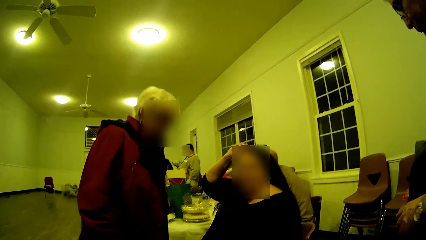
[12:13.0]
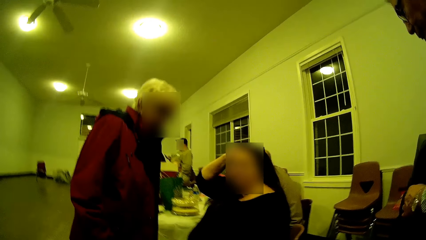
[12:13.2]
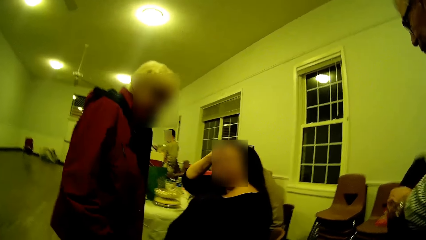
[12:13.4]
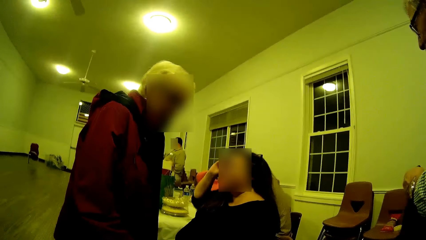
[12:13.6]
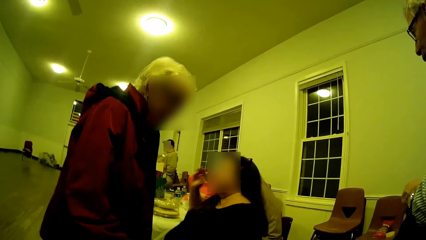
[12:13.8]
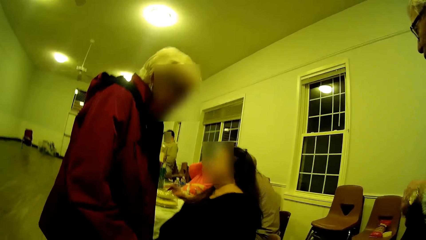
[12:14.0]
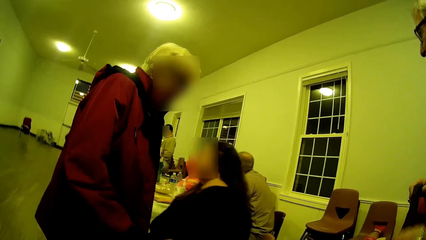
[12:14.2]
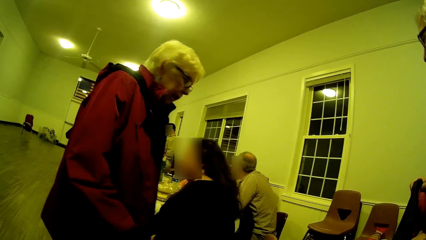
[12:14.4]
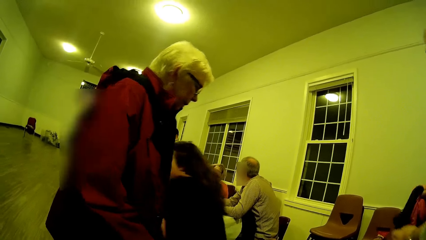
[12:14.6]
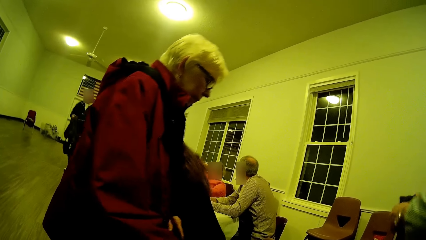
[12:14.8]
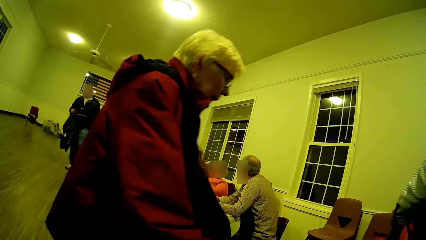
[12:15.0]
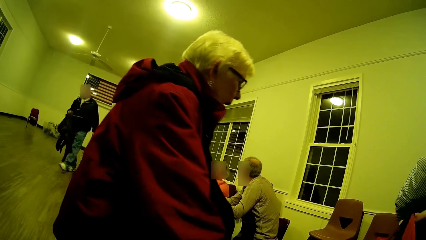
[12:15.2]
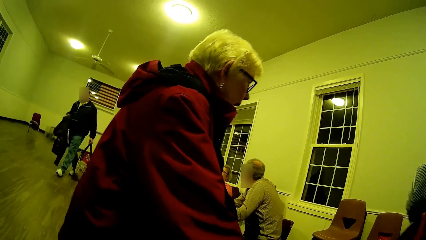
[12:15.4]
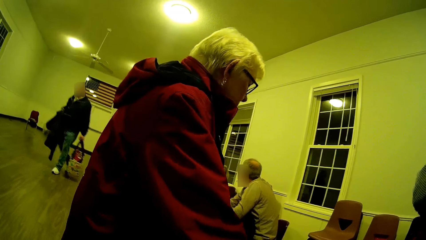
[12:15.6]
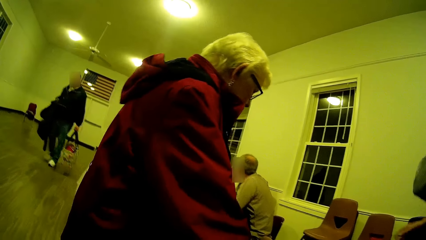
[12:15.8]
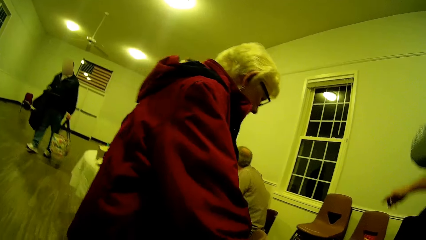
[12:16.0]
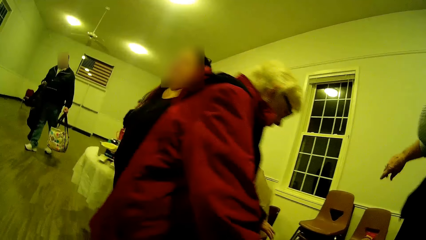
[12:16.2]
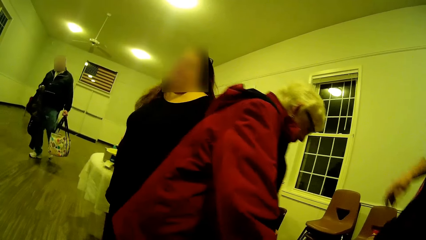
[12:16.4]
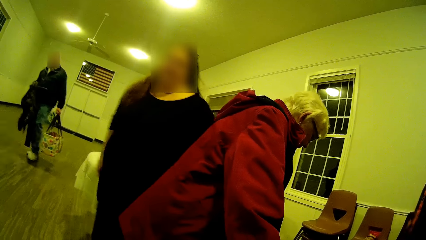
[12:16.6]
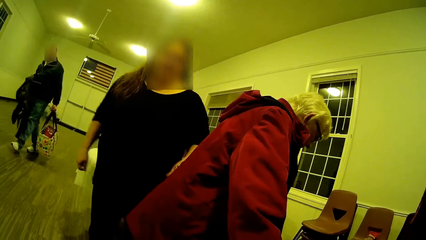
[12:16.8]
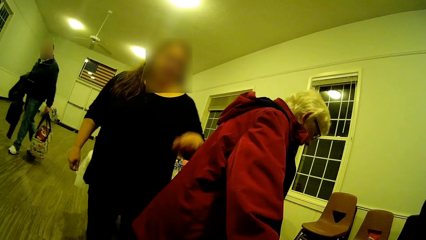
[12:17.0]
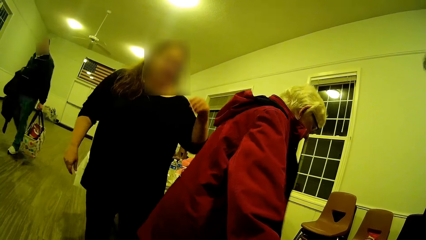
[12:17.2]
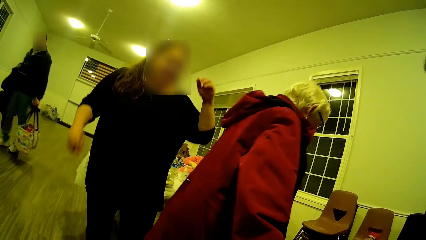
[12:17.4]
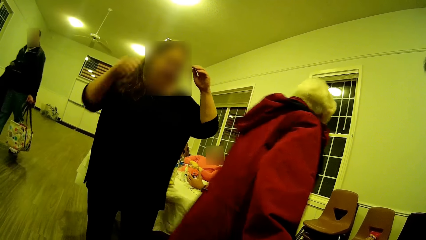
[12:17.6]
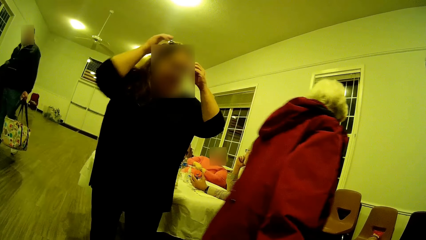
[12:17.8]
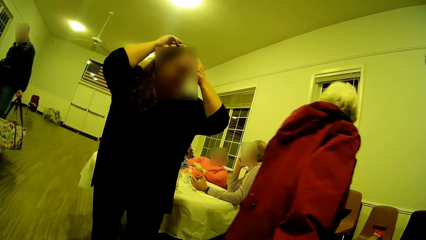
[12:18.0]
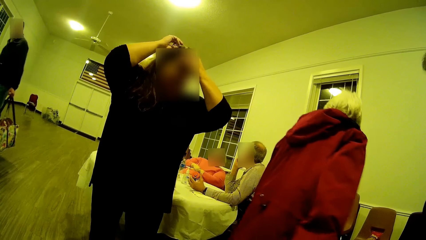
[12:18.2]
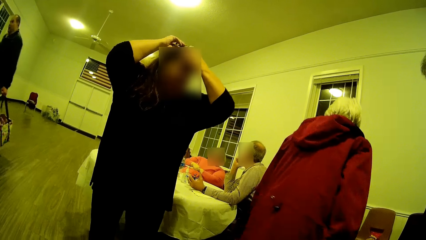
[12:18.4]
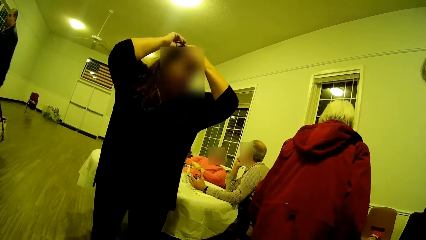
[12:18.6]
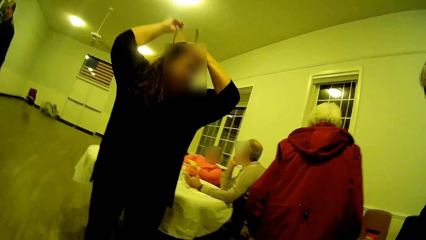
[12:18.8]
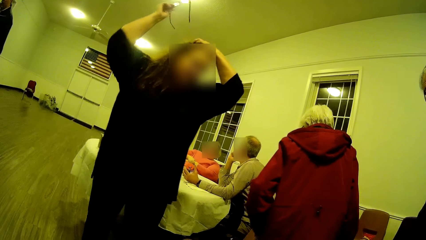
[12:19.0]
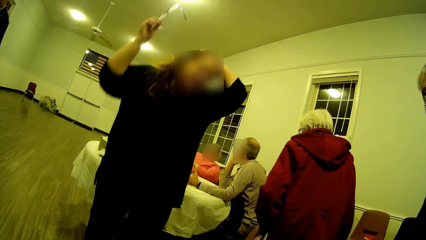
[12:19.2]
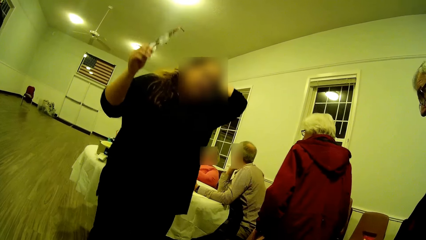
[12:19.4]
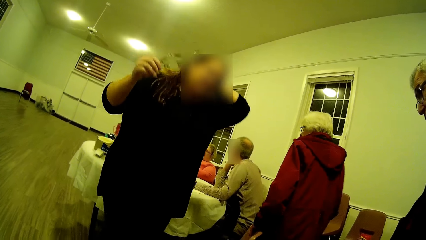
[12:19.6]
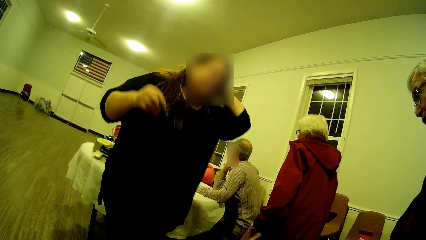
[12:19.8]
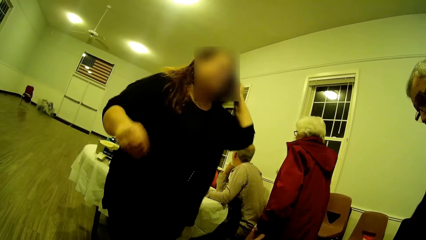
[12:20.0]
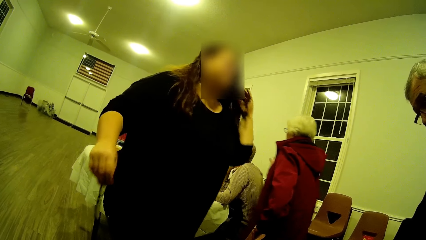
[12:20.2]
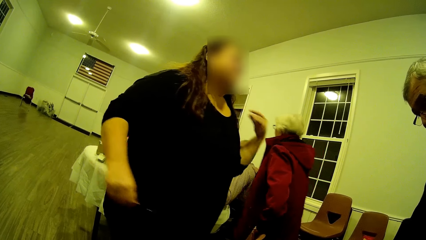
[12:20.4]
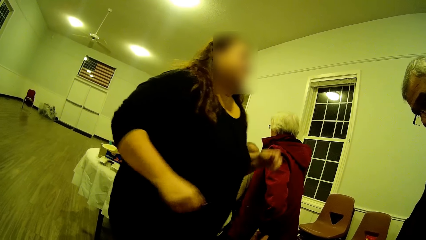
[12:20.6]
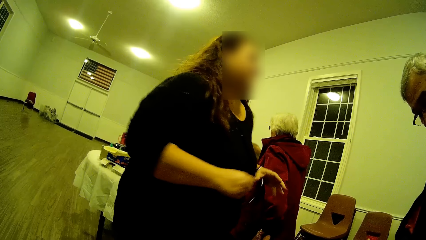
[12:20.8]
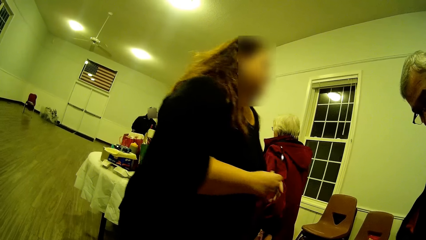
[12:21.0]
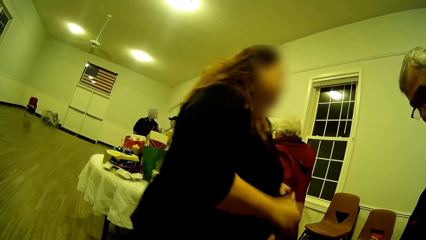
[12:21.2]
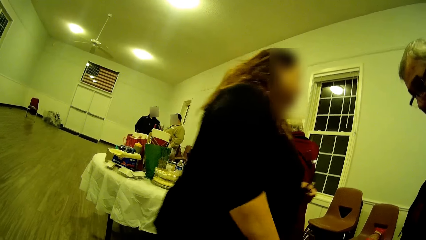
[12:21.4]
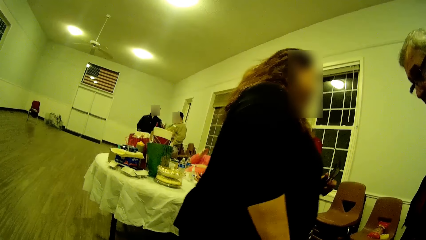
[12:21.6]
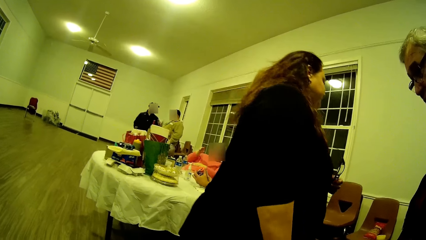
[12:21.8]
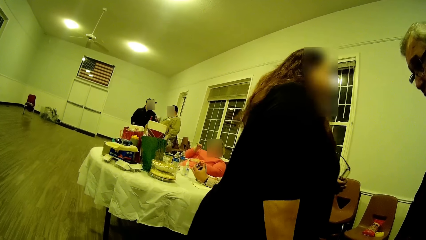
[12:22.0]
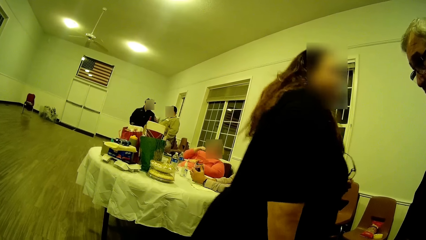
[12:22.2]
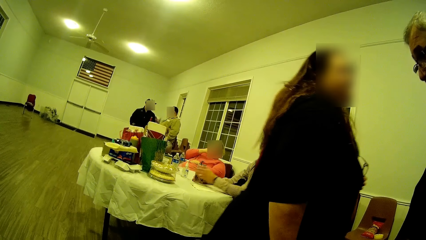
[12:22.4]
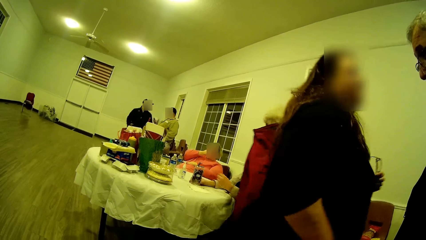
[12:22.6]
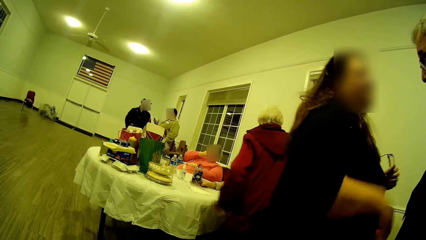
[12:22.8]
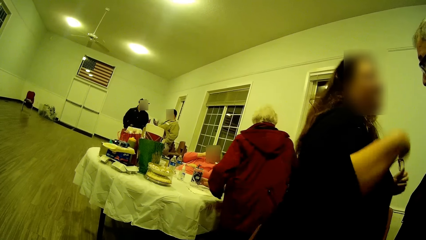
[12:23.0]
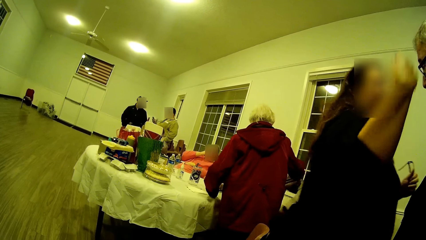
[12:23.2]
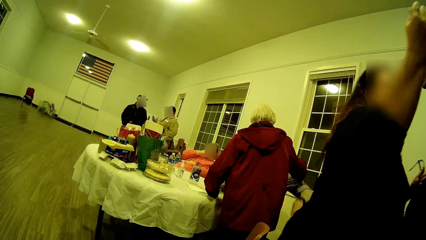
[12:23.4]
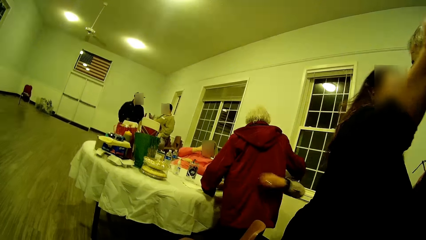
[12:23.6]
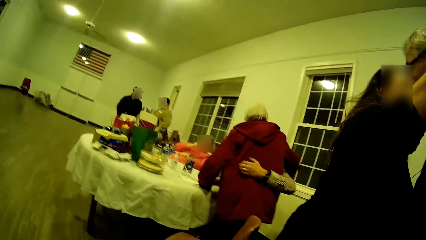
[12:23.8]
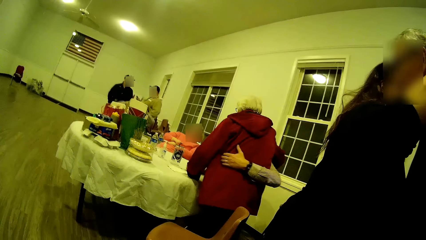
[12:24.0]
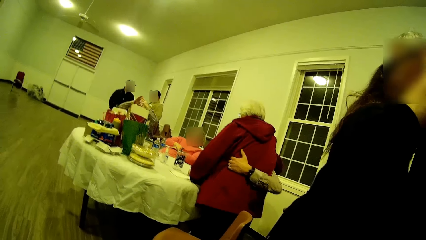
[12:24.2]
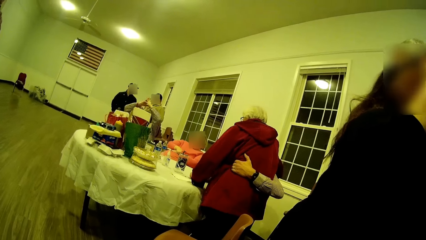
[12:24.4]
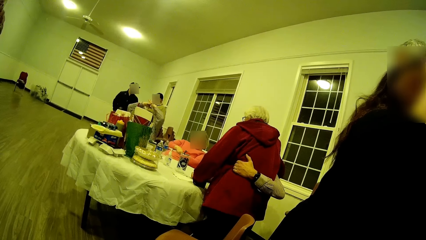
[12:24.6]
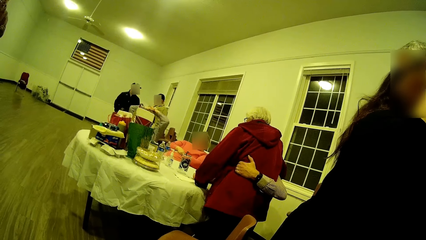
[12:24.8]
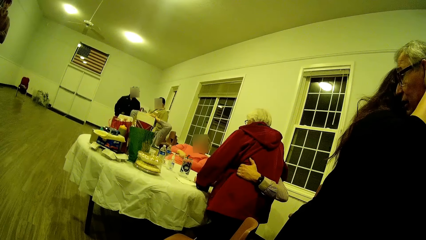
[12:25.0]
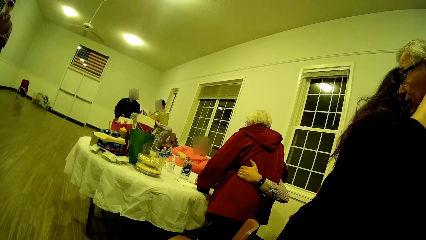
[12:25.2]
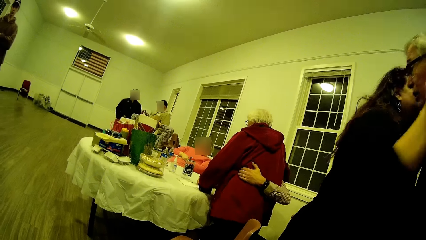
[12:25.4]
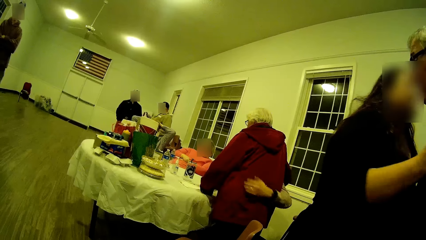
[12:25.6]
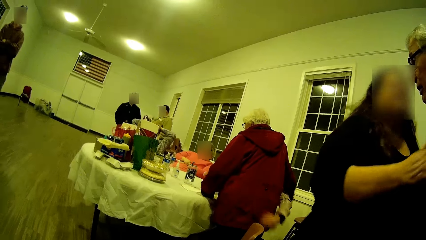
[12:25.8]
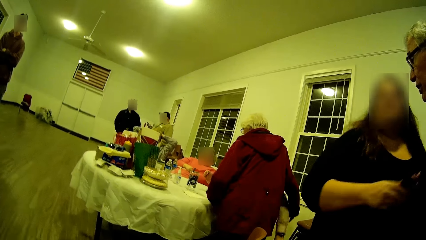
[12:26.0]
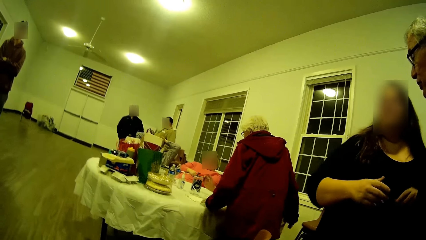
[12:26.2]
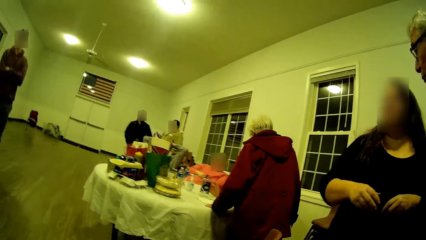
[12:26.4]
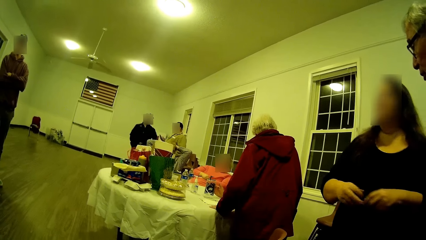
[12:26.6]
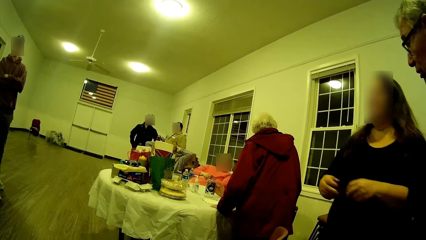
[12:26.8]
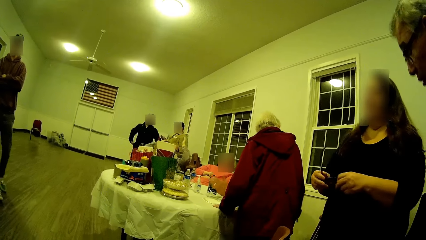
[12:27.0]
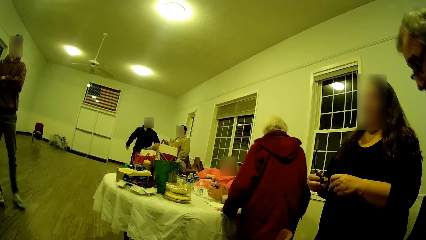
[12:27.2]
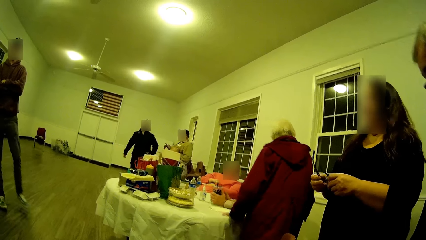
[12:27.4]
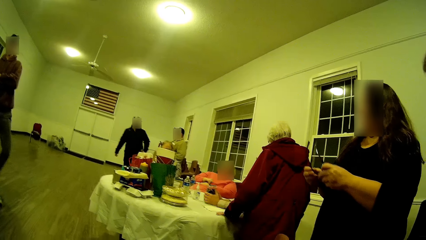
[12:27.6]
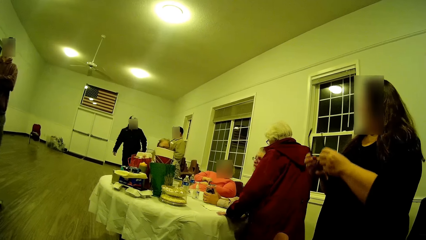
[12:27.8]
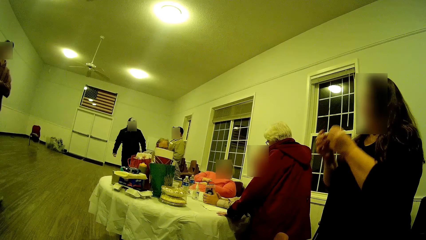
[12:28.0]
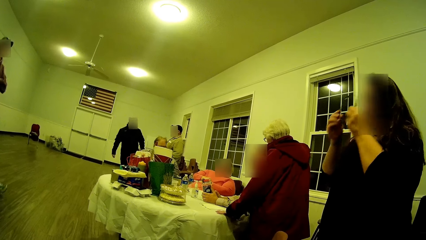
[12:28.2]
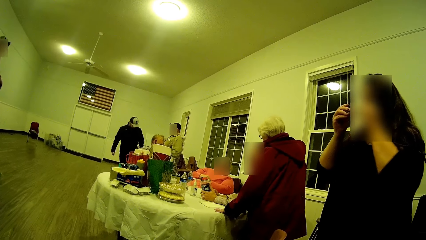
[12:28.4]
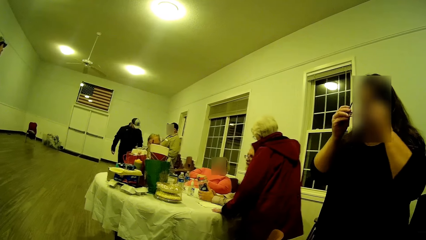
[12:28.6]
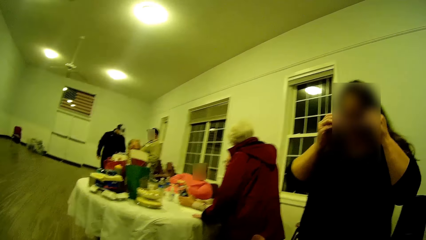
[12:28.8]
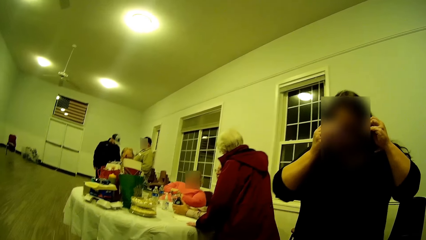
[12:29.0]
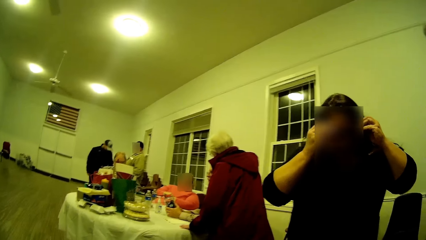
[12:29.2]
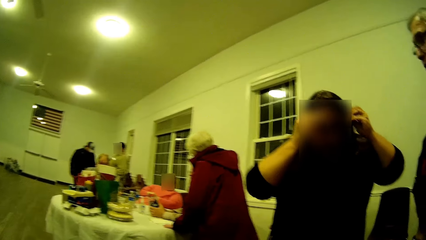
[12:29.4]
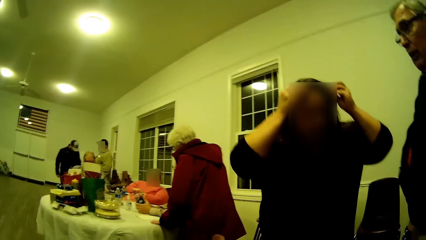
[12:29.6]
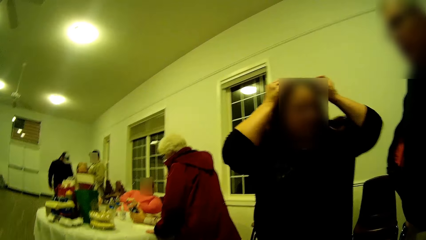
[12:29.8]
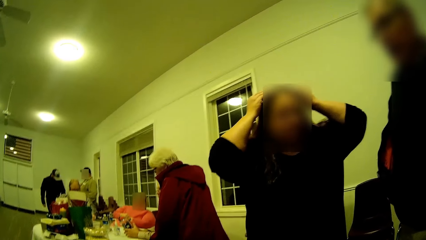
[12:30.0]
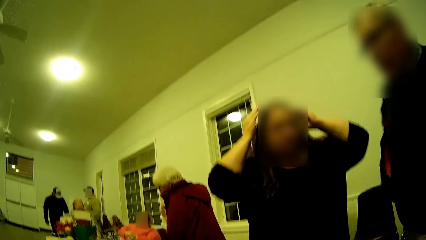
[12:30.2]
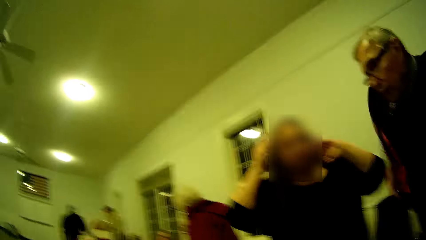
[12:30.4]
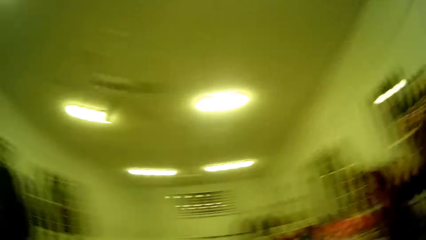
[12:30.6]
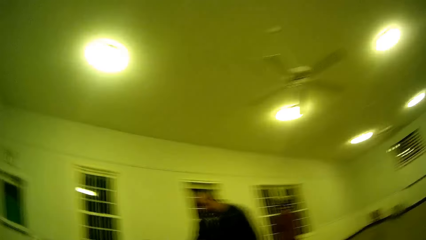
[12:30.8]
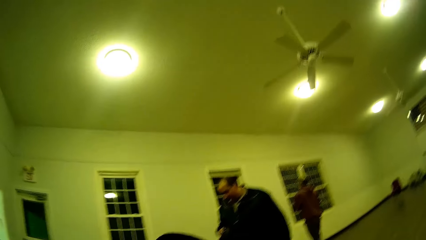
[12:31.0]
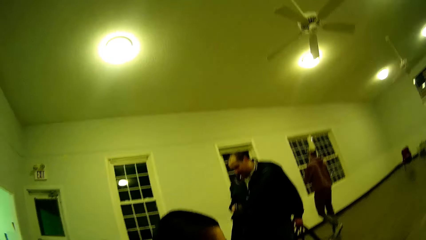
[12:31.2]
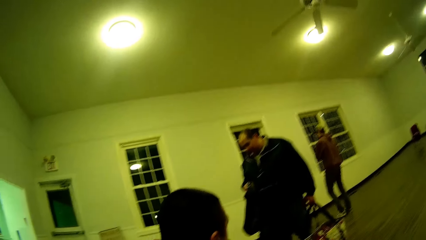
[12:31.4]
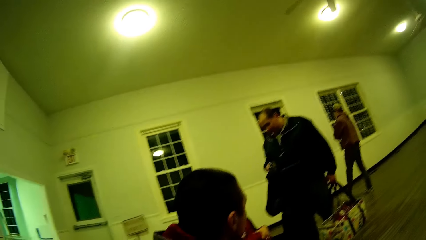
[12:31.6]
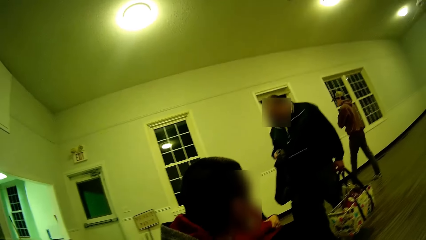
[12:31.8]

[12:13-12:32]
A woman walks a few steps. The woman hugs another person. The camera wearer looks around.
